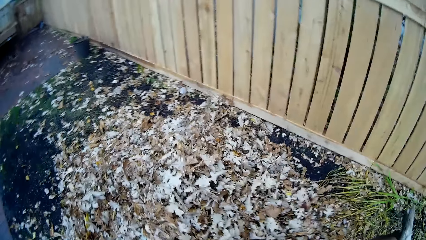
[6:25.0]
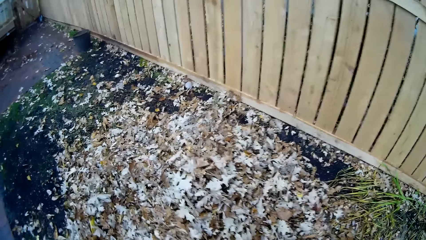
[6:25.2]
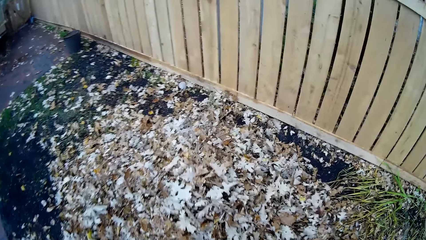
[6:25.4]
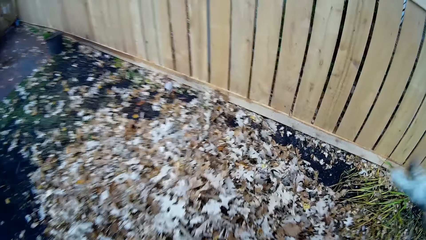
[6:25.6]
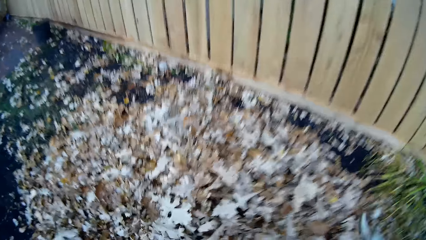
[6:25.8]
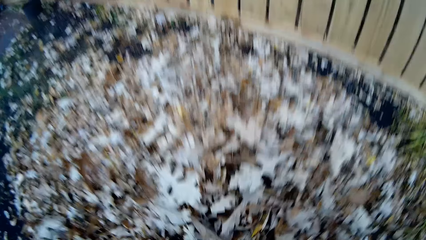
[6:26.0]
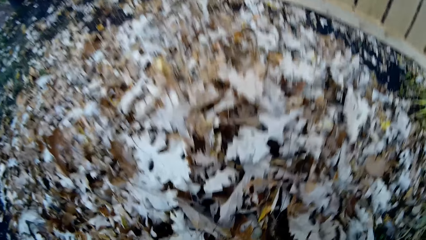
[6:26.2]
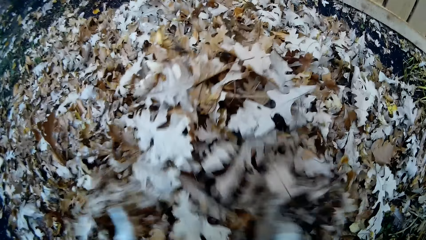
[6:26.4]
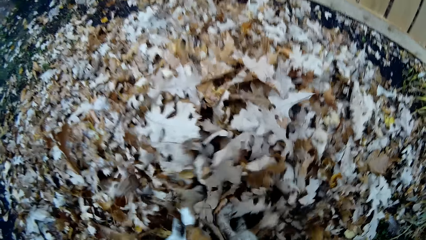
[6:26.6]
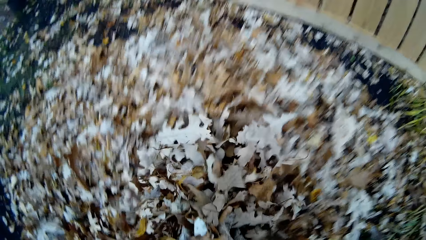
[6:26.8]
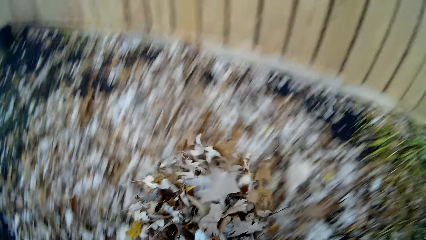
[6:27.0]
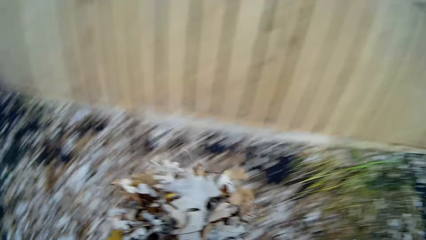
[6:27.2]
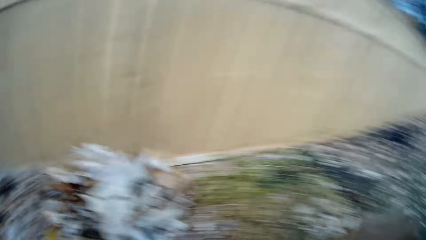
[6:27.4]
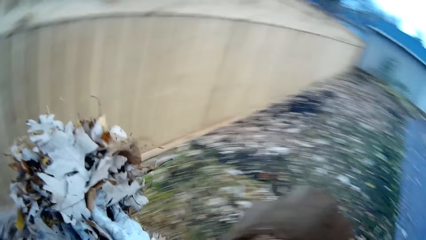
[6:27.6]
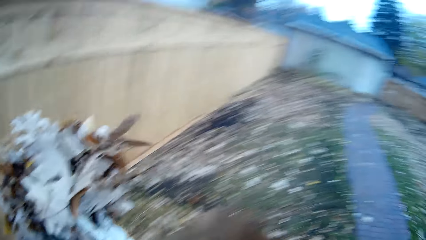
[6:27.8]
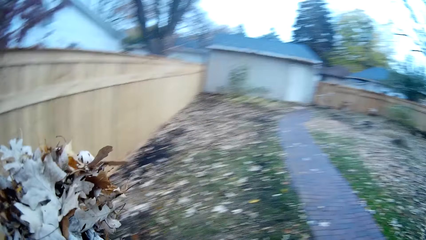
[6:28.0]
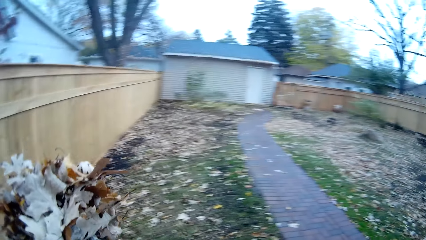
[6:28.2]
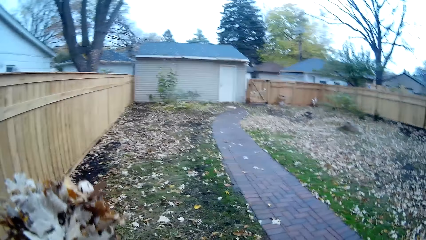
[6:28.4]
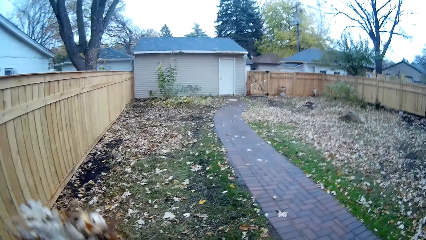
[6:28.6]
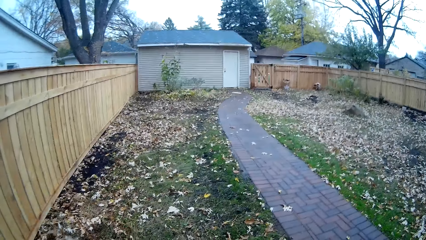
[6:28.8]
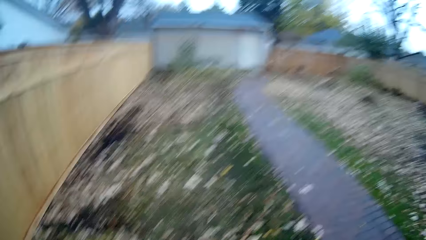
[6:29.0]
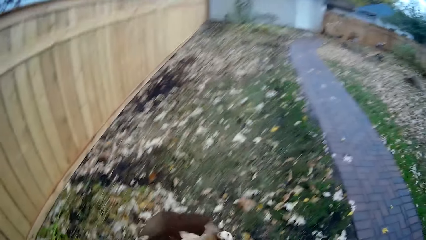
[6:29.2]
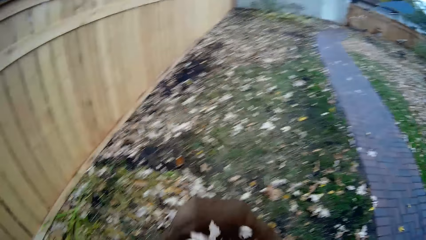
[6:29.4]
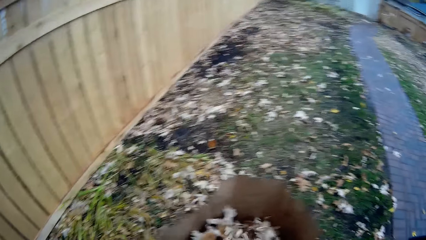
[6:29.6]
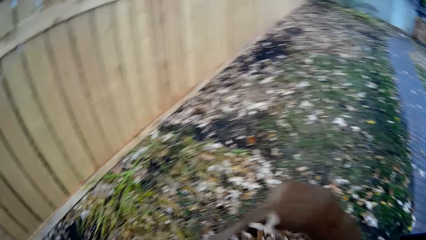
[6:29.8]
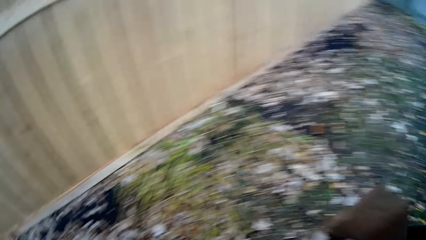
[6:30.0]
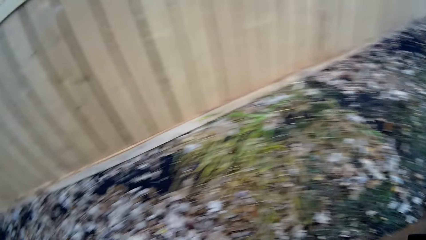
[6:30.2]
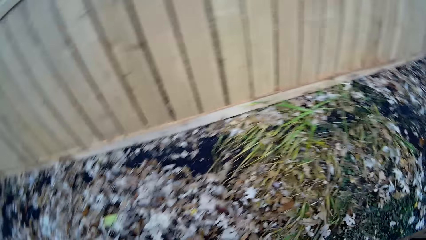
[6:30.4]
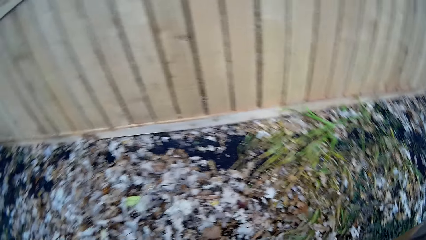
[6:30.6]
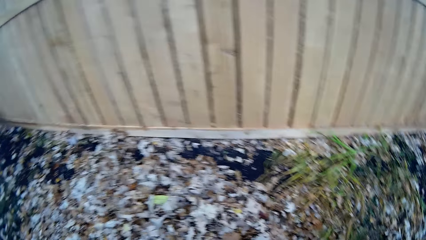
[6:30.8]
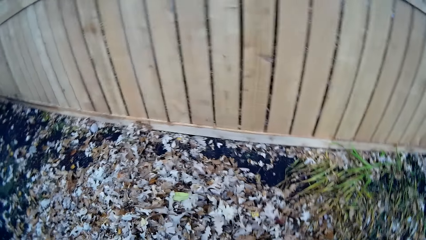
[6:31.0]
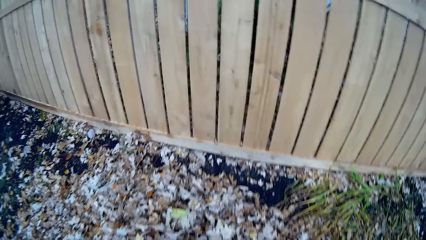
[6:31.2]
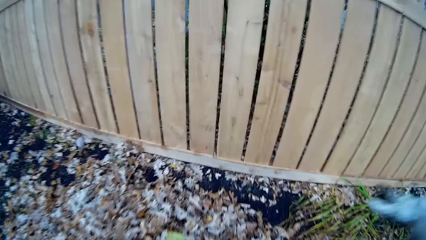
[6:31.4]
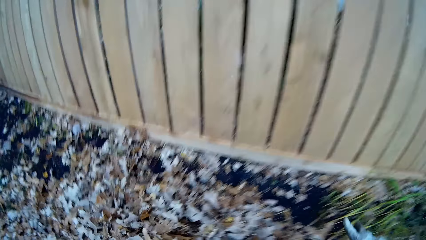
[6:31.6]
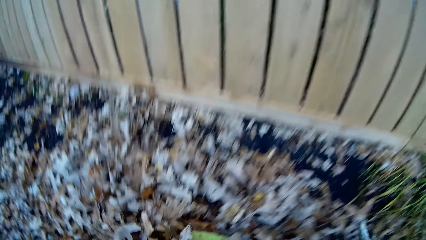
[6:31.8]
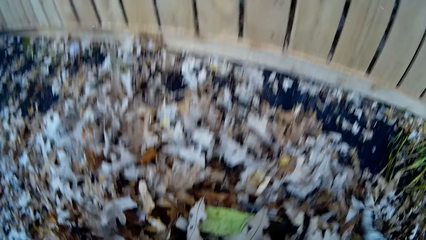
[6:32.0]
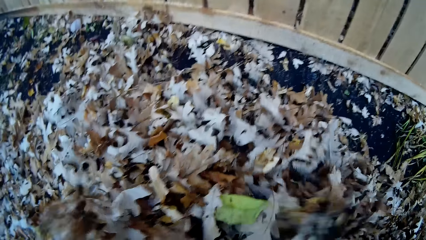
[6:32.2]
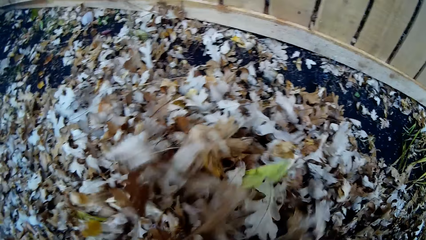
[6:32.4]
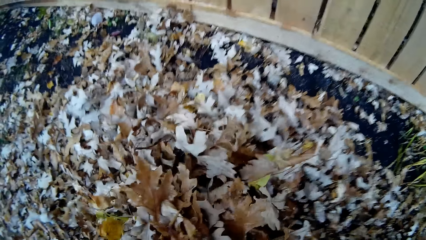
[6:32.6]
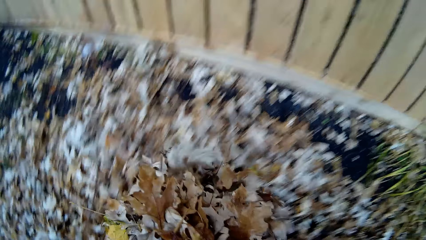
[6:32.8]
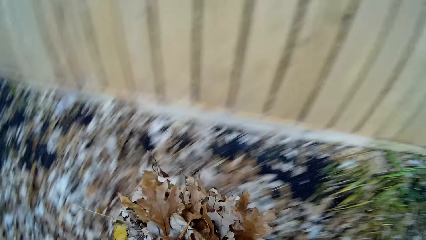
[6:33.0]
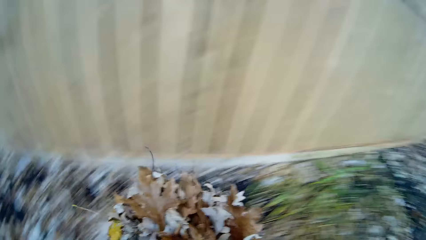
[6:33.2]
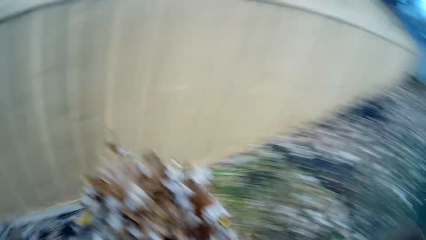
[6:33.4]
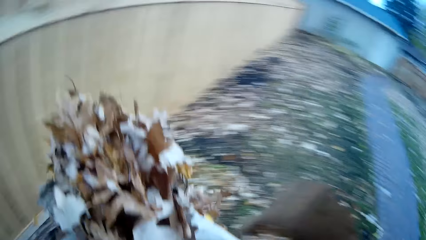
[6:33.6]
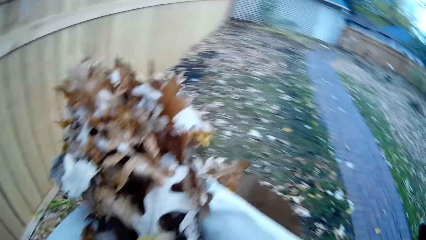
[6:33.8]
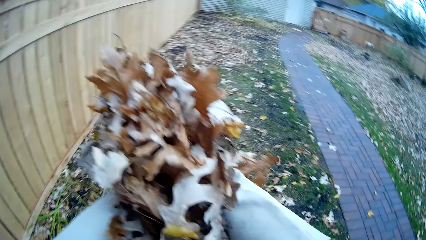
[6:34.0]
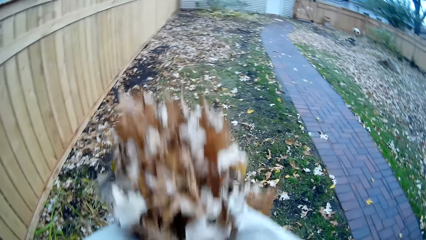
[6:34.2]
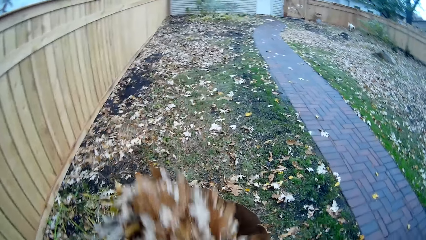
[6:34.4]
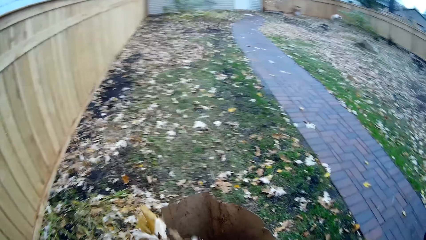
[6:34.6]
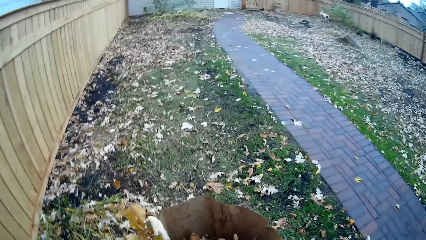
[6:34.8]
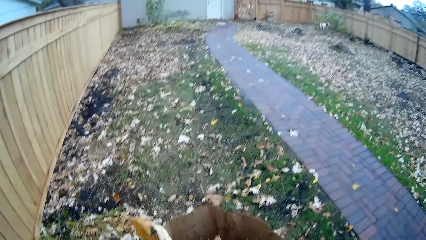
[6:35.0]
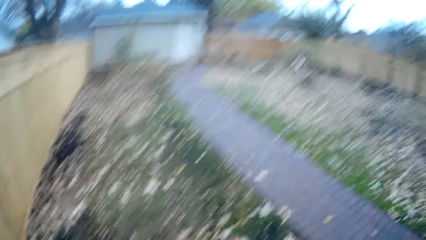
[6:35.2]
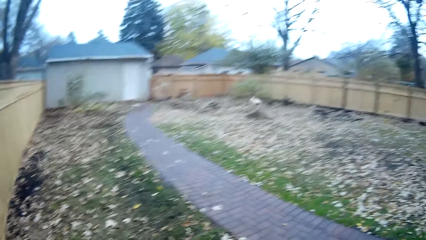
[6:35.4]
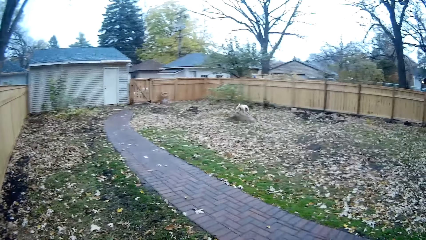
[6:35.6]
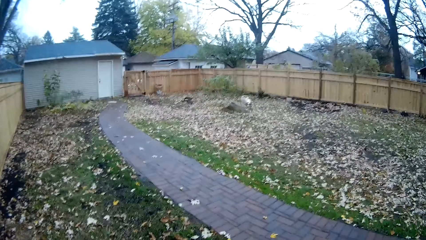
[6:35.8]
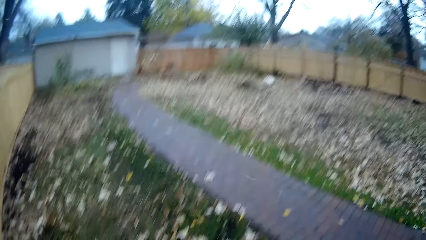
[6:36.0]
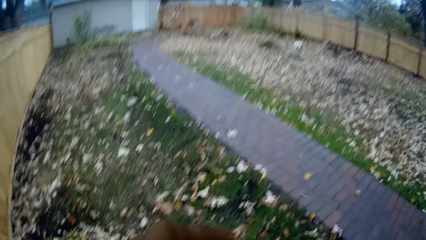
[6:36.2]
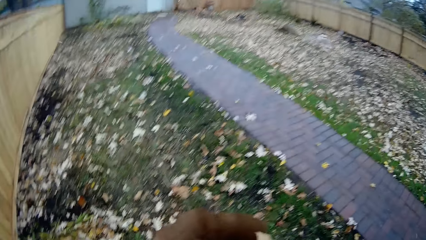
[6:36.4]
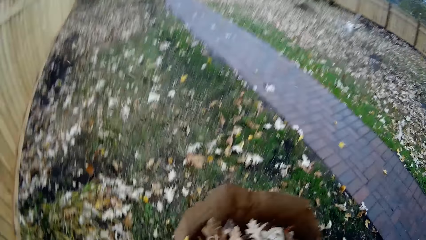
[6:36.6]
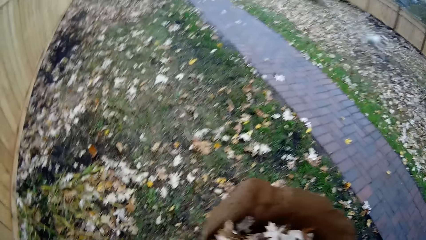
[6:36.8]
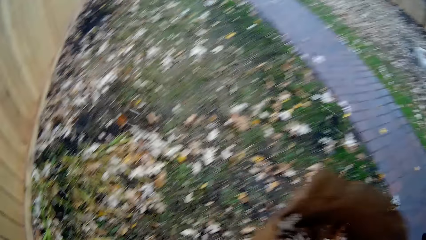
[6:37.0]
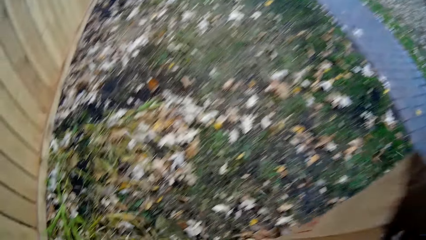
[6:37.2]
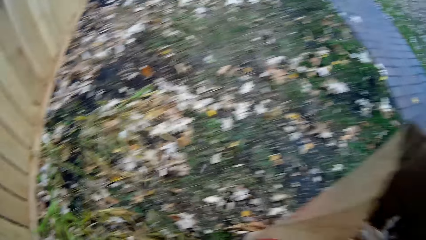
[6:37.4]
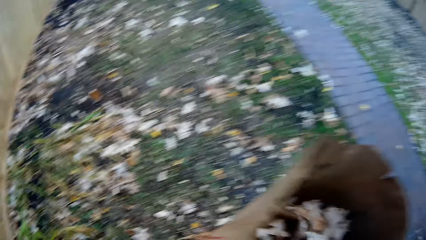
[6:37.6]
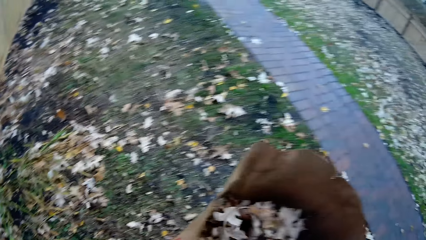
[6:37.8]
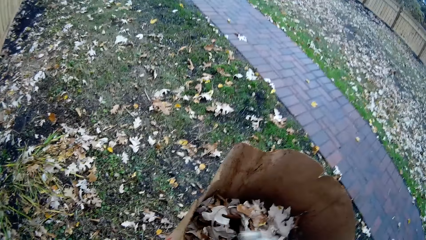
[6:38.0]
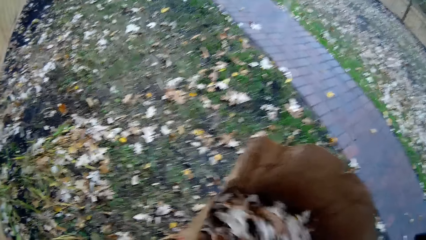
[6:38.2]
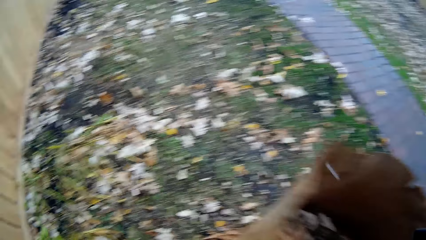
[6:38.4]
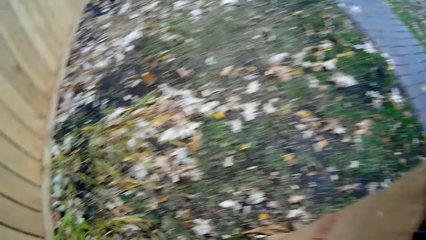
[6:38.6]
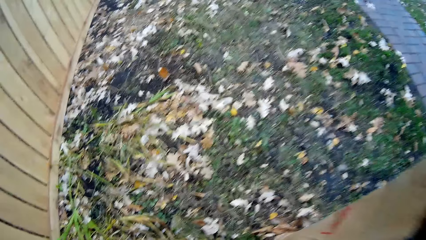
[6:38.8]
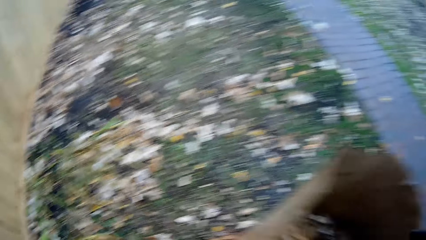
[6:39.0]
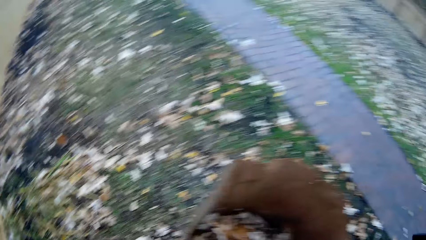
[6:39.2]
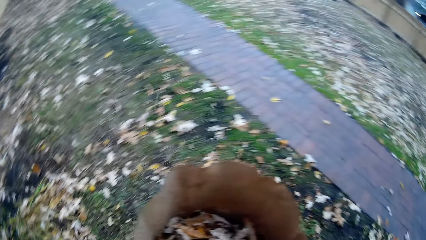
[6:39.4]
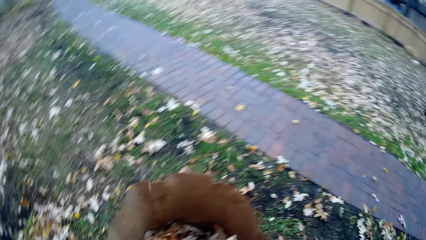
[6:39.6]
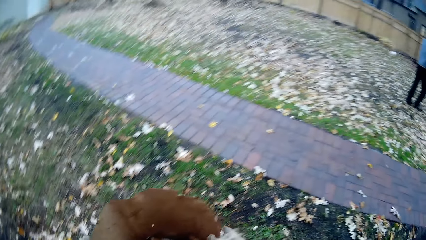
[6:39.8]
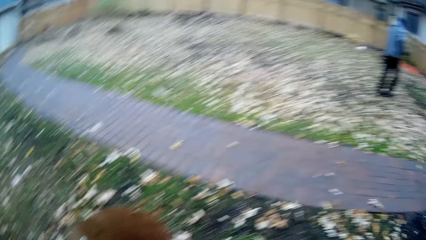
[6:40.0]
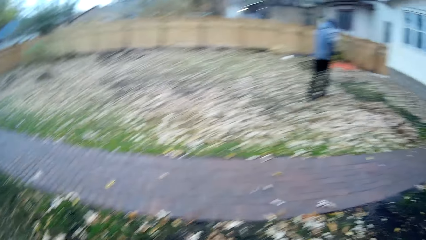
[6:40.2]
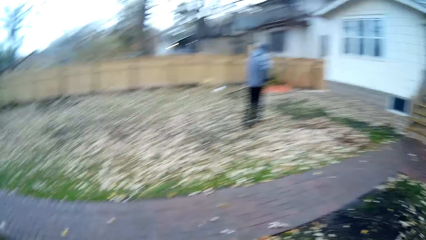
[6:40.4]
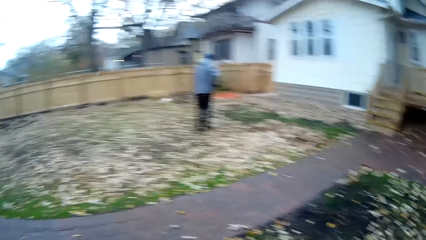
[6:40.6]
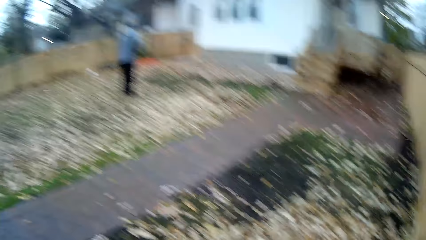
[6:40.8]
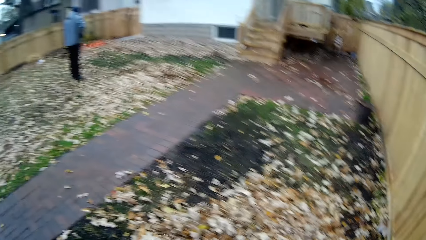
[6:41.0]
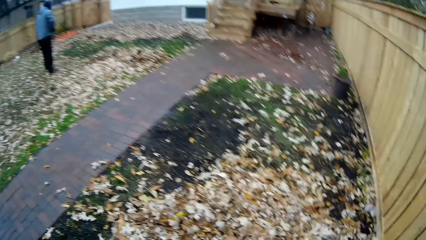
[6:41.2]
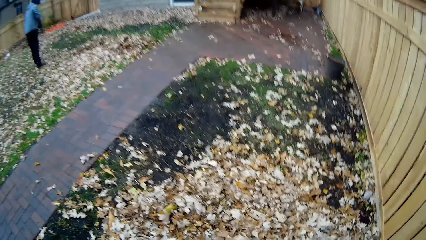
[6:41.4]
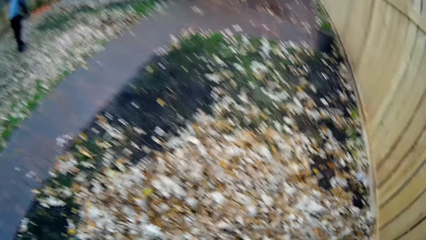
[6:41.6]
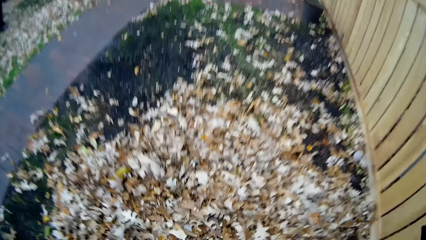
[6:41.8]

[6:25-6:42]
The camera wearer packs up dry leaves on the ground with both hands. He drops the dry leaves in his hands inside the paper bag on the ground. He packs up the dry leaves on the ground with both hands. He drops the dry leaves in his hands inside the paper bag on the ground. He looks around the area. He presses in the dry leaves in the paper bag with his right hand.
